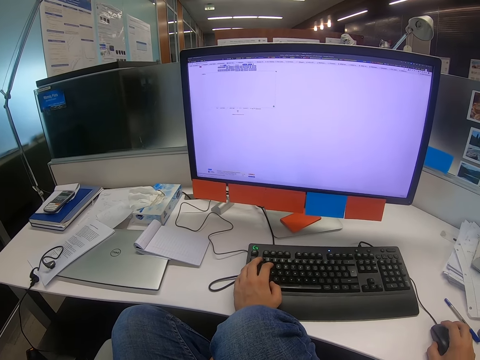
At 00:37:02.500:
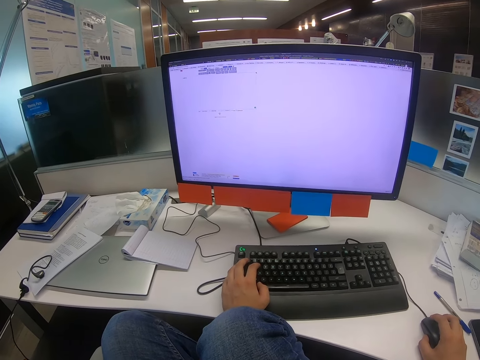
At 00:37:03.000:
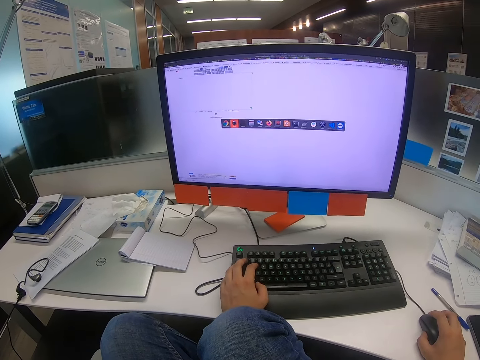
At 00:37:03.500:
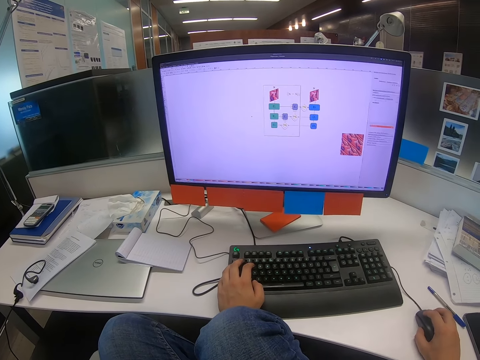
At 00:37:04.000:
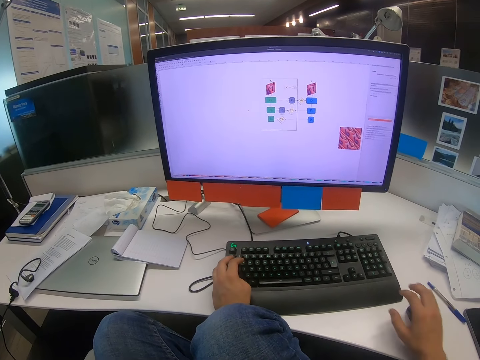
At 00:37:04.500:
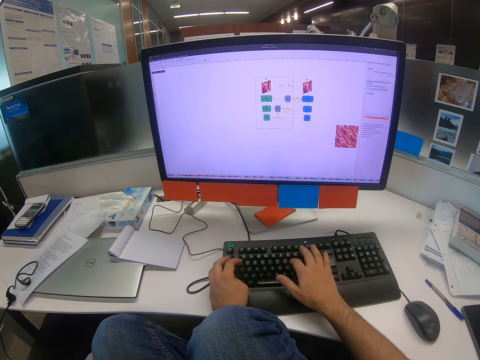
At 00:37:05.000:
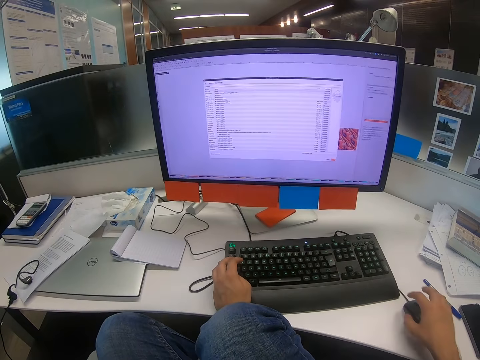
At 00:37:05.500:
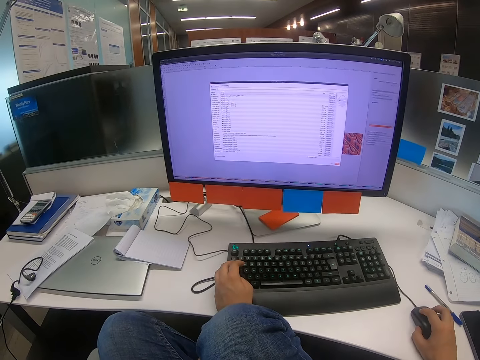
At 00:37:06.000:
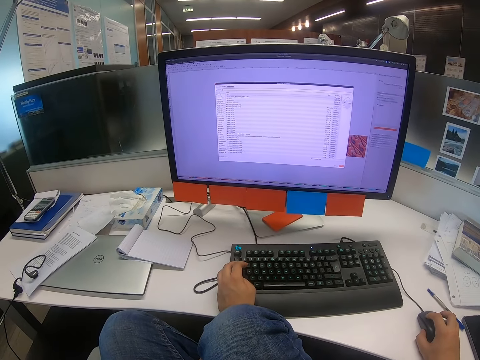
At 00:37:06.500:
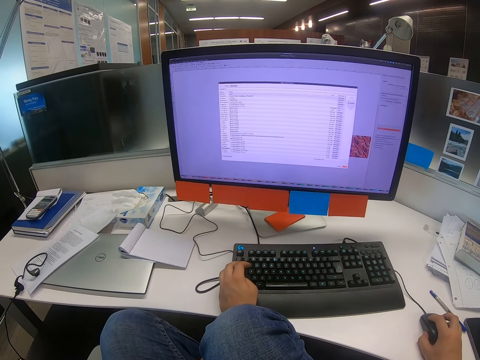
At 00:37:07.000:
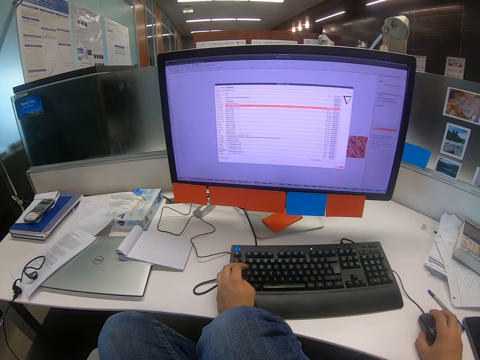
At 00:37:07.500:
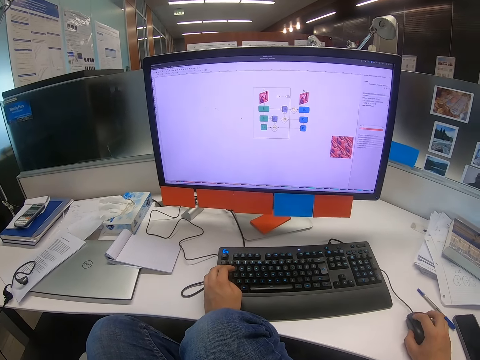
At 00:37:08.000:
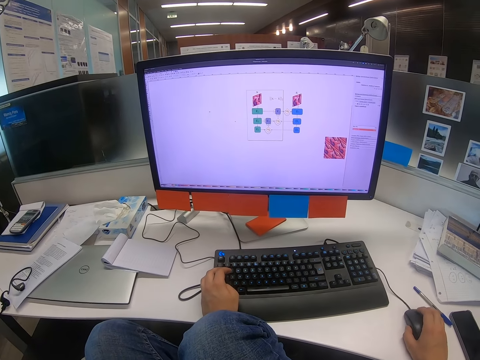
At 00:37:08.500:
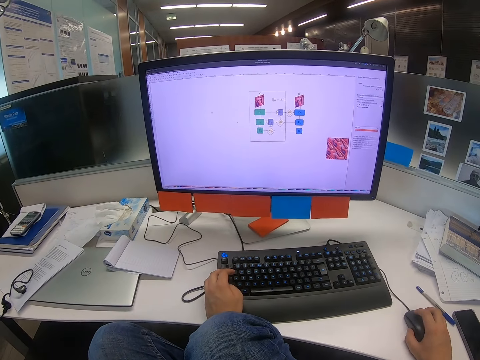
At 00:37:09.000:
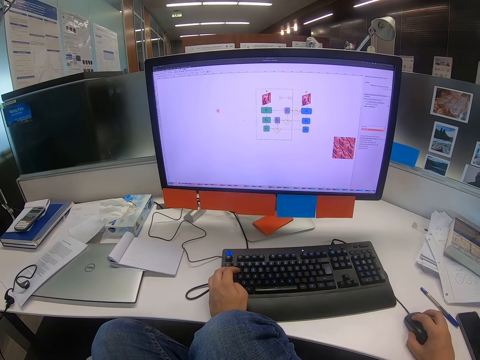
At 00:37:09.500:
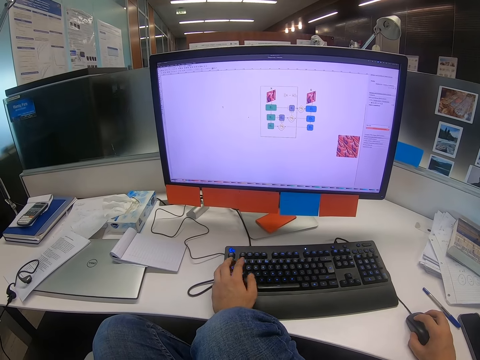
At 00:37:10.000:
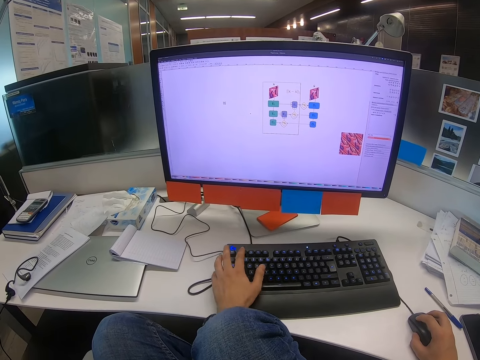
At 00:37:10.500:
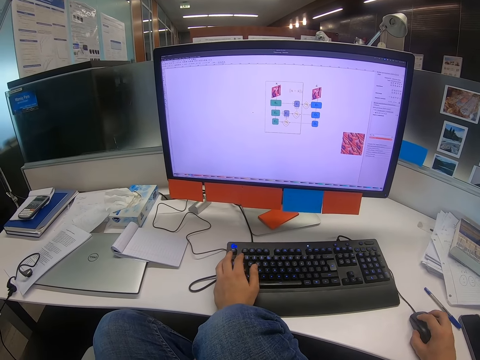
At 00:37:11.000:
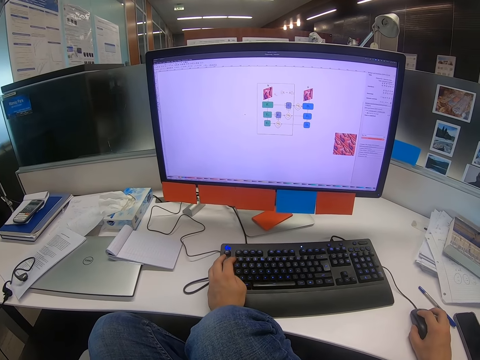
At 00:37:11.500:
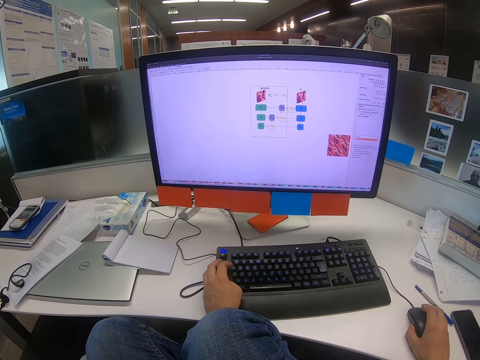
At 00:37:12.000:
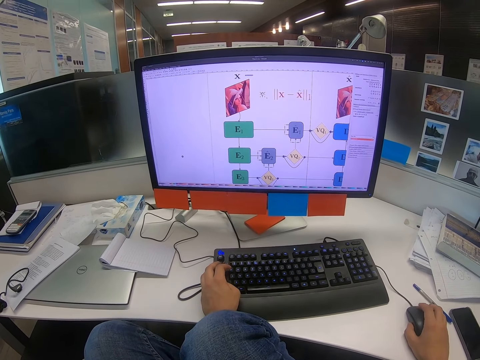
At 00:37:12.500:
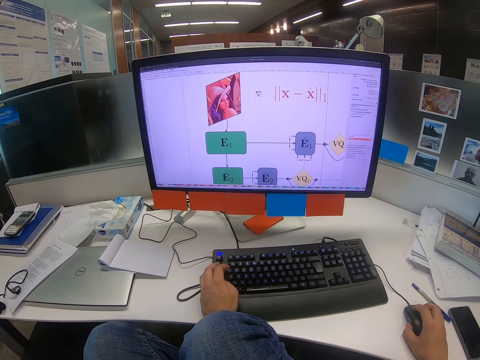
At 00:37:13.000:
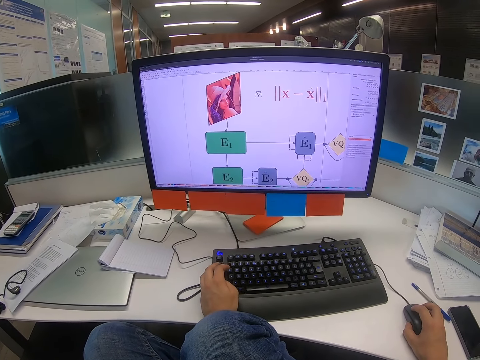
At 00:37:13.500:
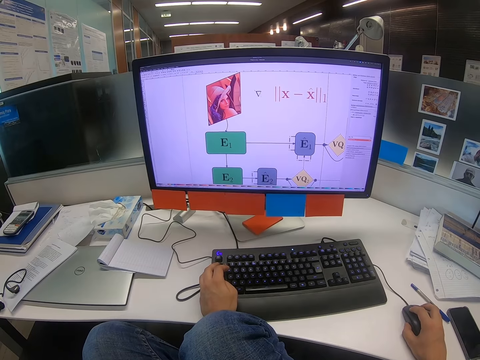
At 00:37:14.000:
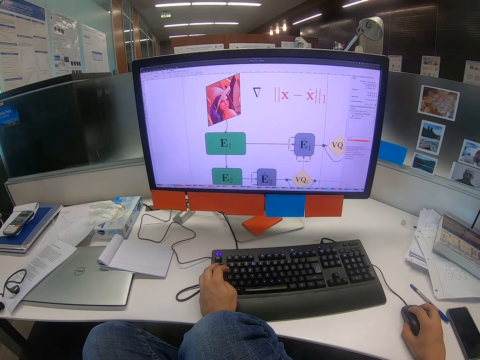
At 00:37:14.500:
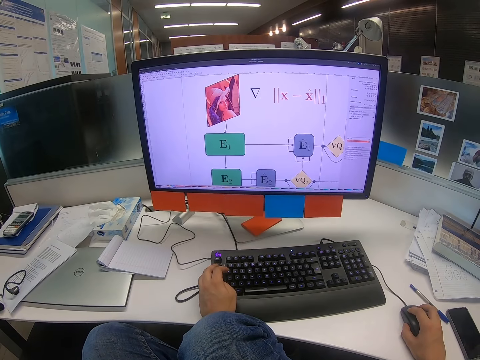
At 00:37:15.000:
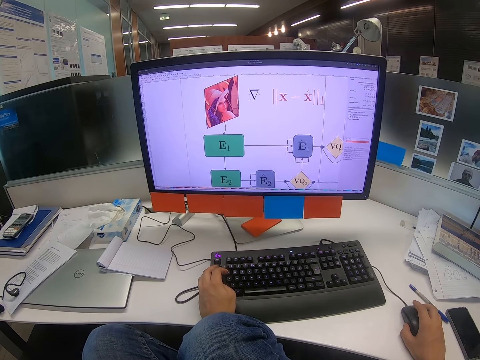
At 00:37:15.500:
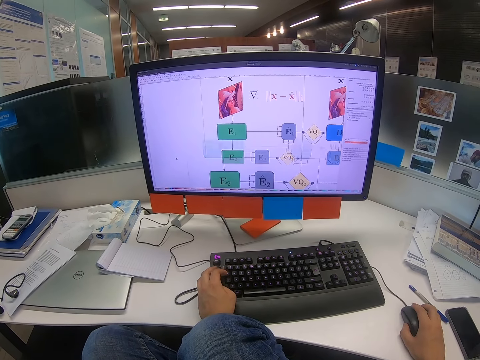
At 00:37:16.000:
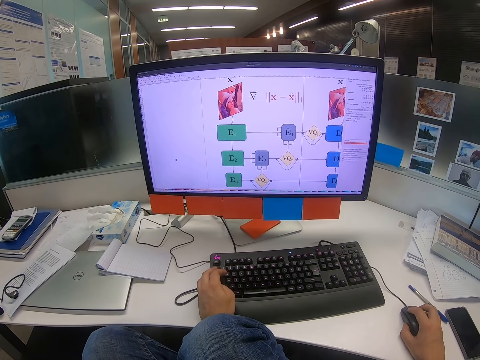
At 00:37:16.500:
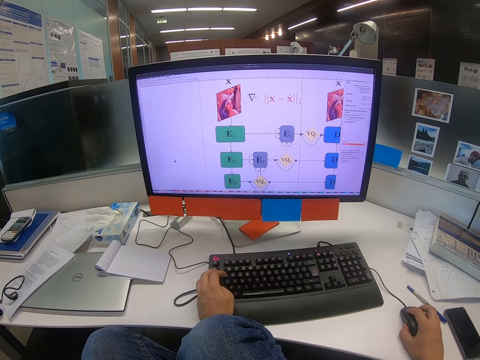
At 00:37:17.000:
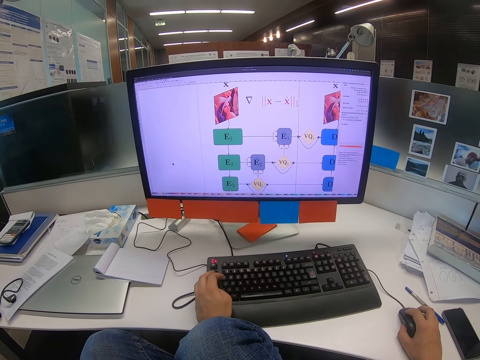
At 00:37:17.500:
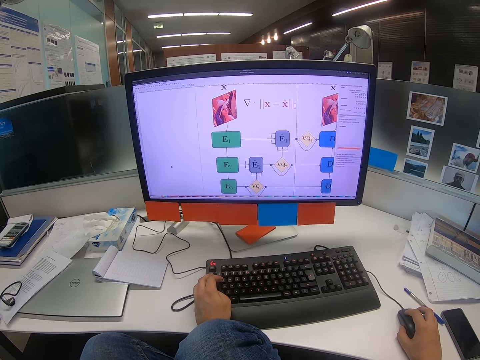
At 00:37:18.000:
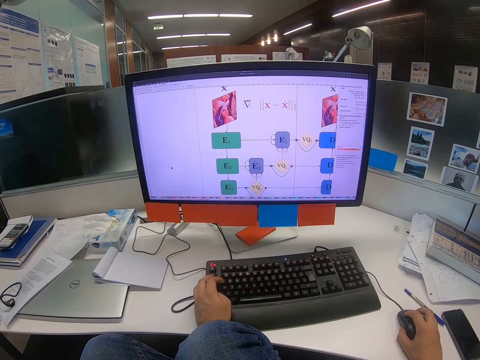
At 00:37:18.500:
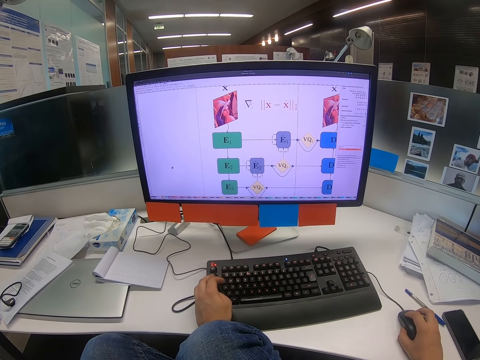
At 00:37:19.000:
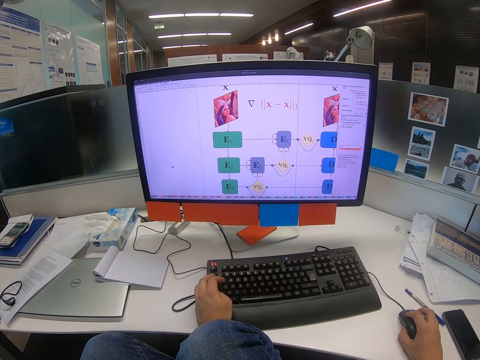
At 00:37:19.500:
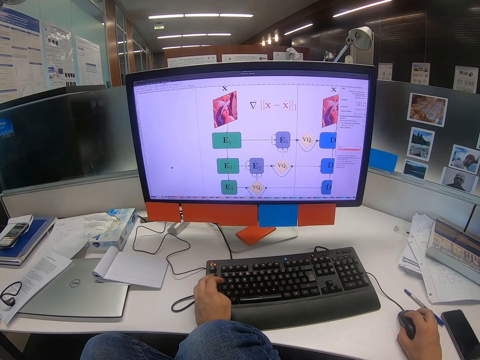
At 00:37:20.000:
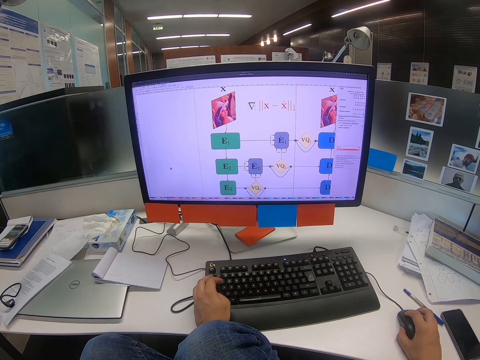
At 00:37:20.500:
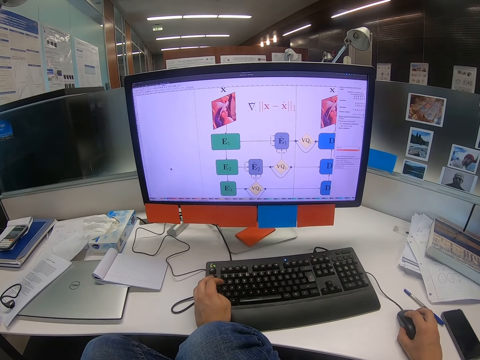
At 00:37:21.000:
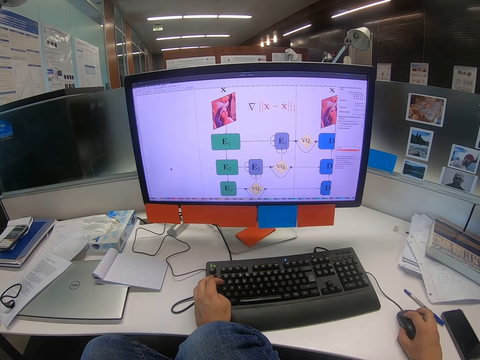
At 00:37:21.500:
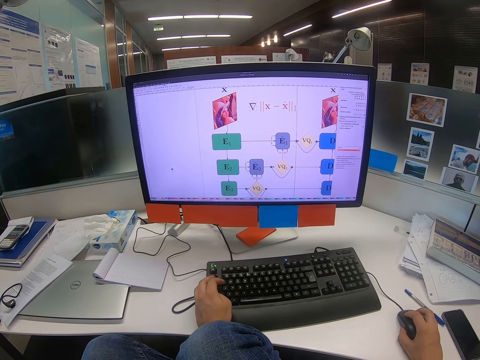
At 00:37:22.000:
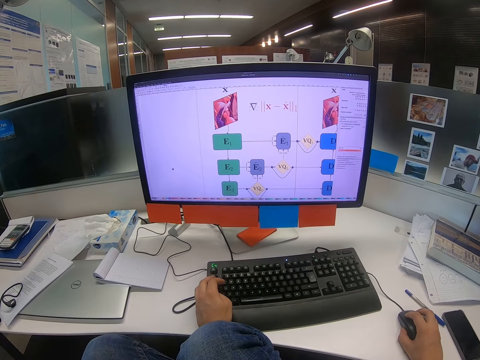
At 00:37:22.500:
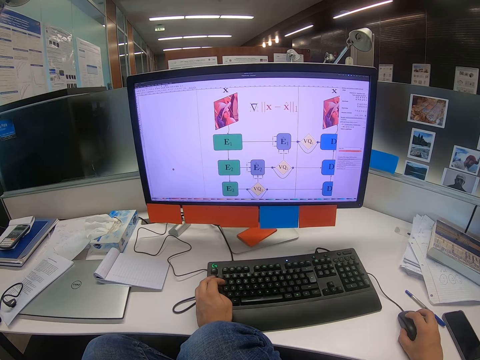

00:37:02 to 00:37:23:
The camera wearer releases the mouse from the right hand. He types on the keyboard with his right hand. He moves the mouse with the right hand. He types on the keyboard with his left hand. He moves the mouse with the right hand. He scrolls the mouse with the right hand.

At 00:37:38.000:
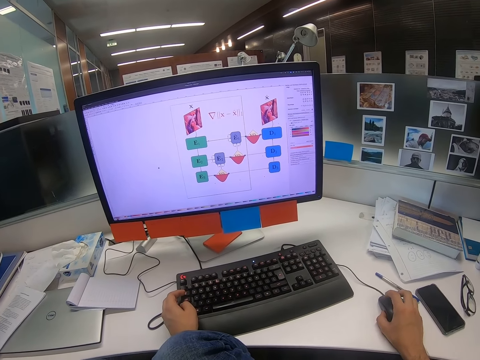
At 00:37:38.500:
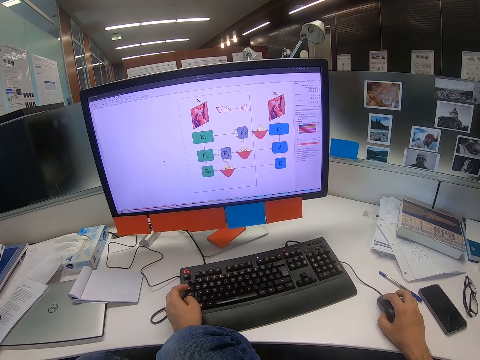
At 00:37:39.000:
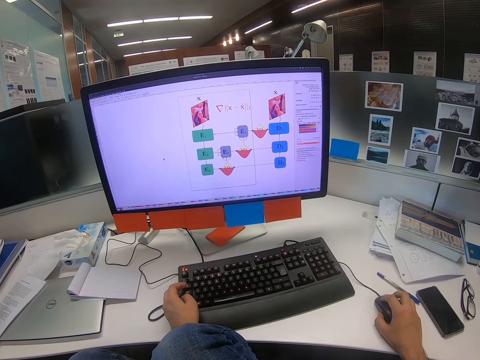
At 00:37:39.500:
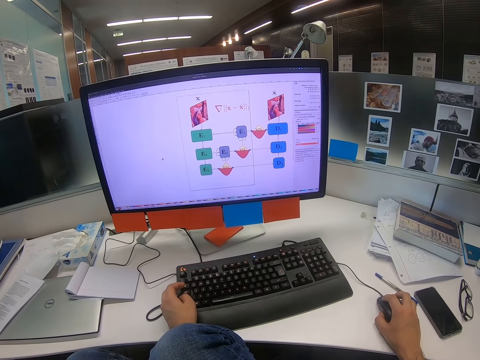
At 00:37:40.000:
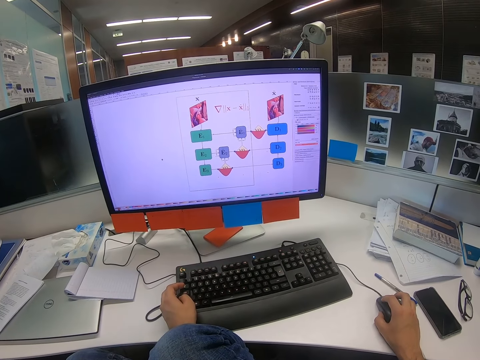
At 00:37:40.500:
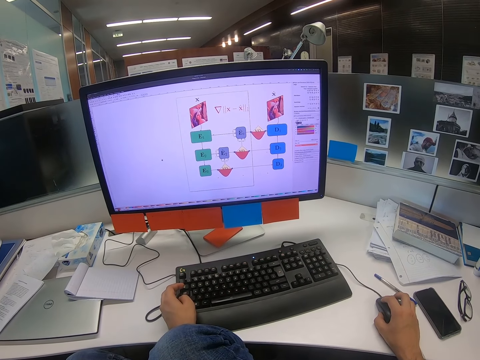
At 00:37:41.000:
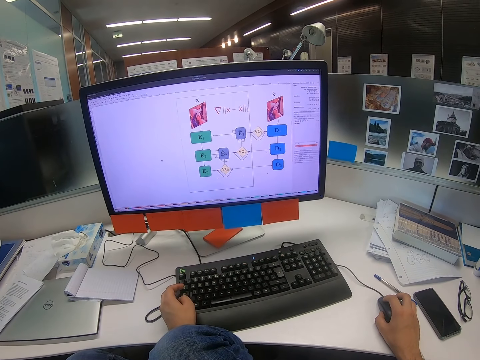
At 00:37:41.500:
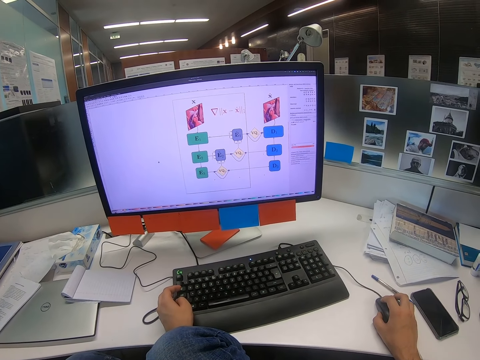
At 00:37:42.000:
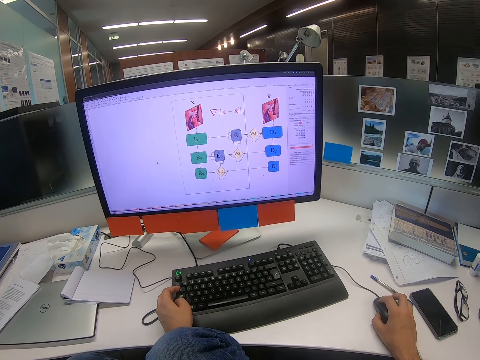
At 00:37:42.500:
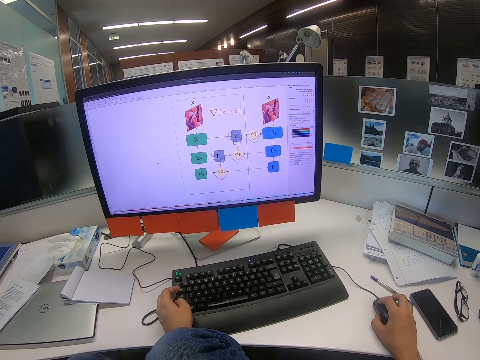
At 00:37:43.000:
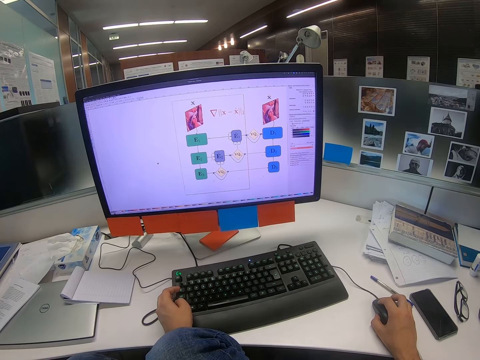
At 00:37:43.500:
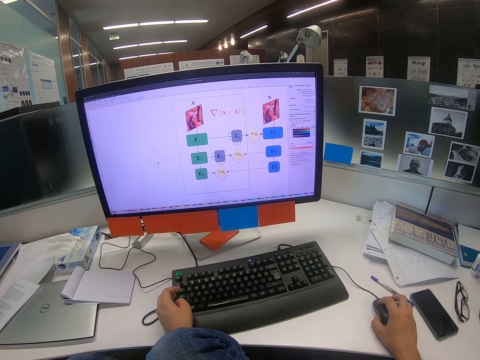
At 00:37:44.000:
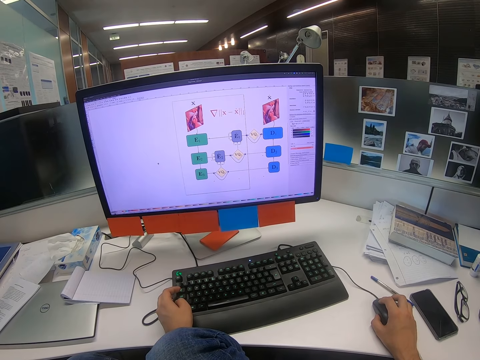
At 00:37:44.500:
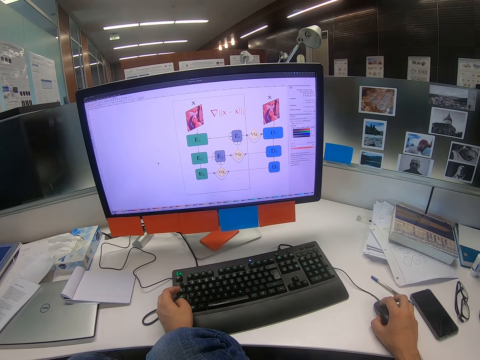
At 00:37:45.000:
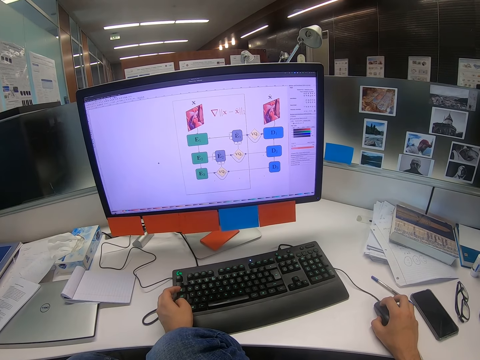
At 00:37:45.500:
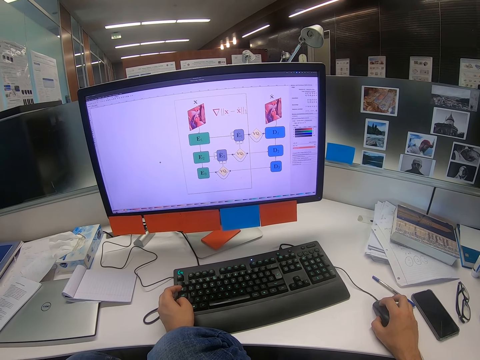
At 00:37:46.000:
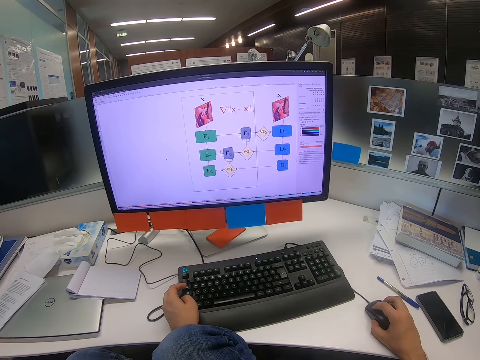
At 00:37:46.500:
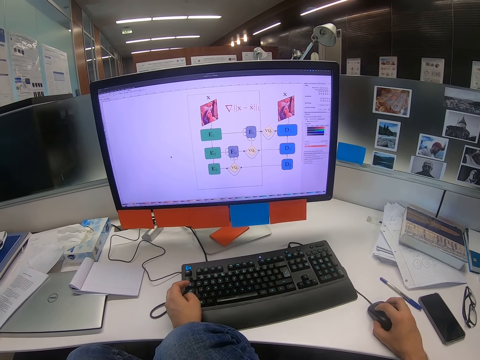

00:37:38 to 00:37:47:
The camera wearer moves the mouse with the right hand.
